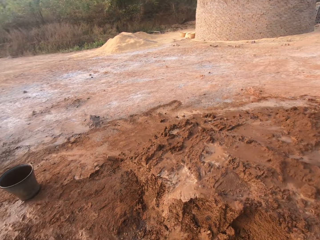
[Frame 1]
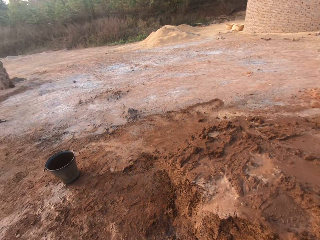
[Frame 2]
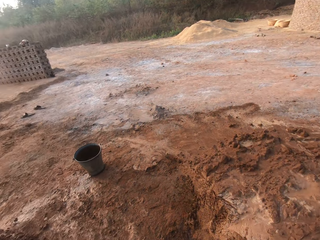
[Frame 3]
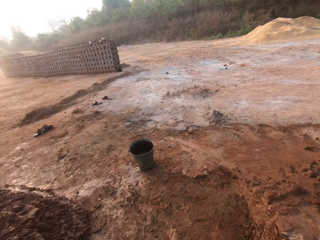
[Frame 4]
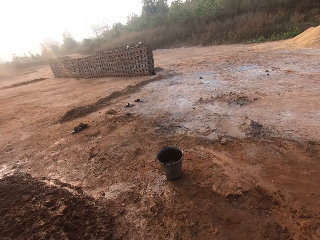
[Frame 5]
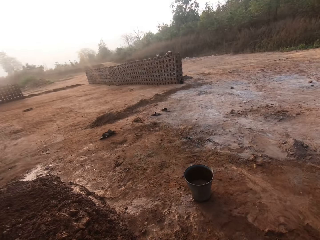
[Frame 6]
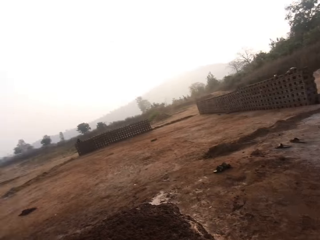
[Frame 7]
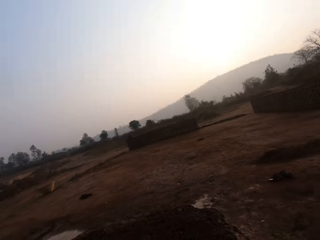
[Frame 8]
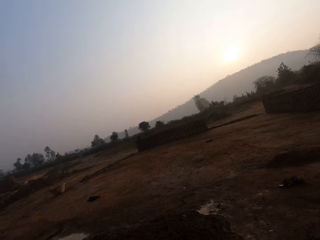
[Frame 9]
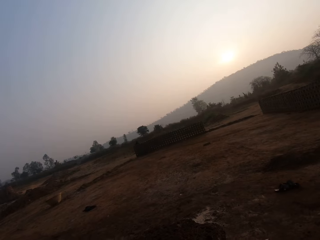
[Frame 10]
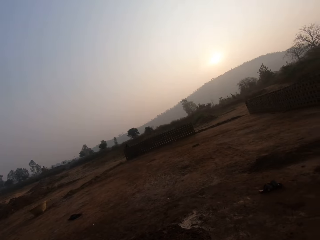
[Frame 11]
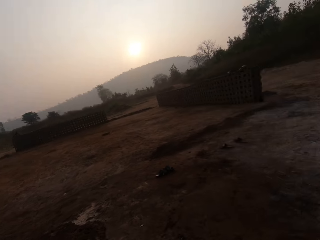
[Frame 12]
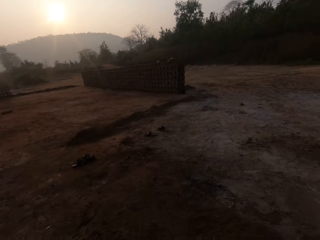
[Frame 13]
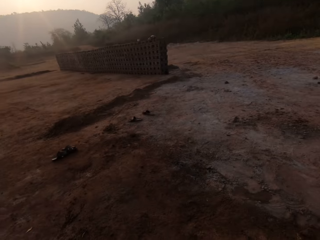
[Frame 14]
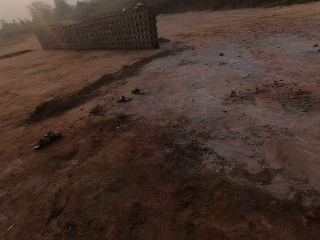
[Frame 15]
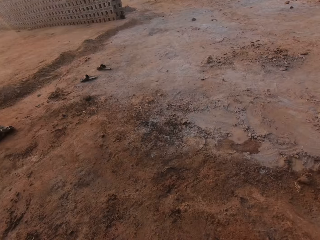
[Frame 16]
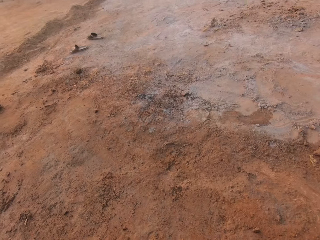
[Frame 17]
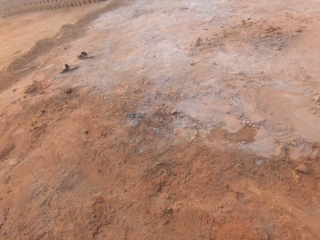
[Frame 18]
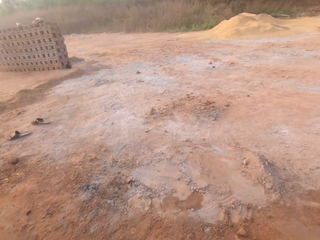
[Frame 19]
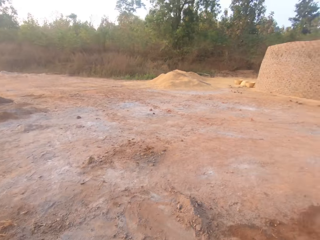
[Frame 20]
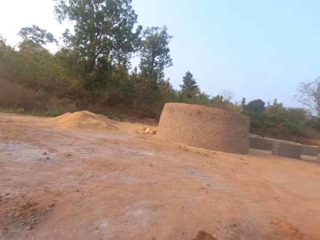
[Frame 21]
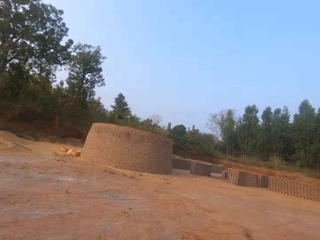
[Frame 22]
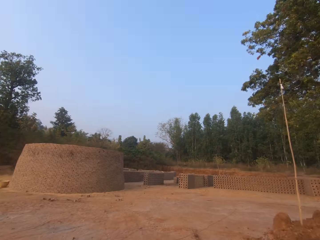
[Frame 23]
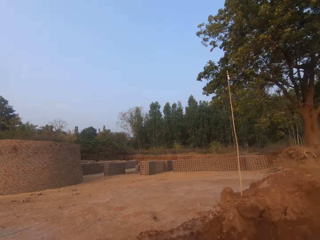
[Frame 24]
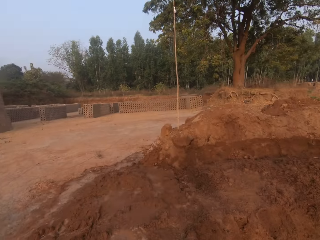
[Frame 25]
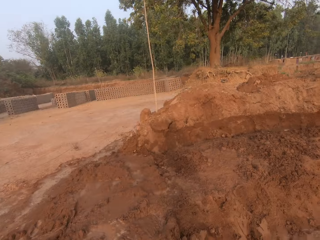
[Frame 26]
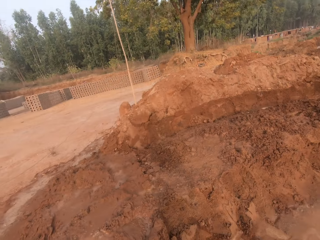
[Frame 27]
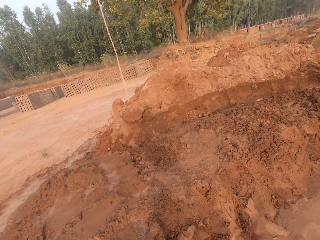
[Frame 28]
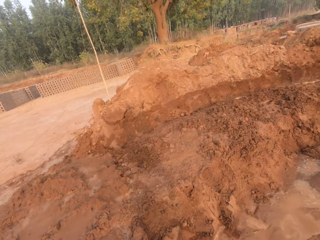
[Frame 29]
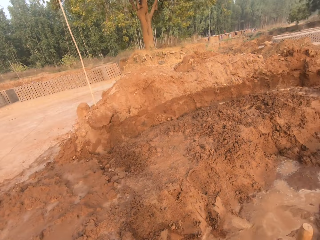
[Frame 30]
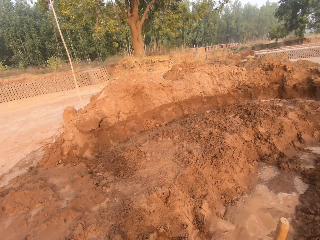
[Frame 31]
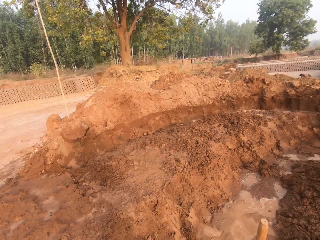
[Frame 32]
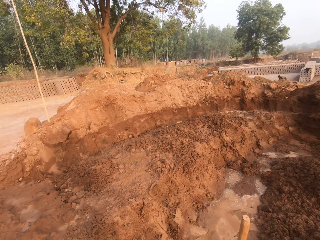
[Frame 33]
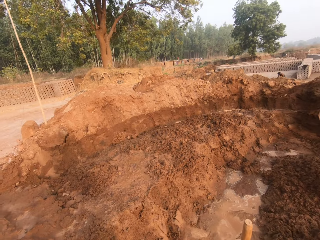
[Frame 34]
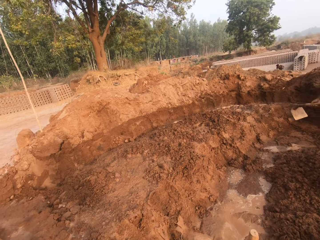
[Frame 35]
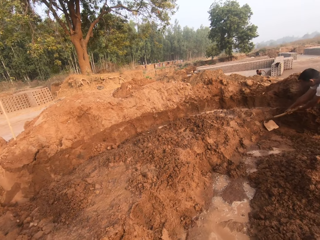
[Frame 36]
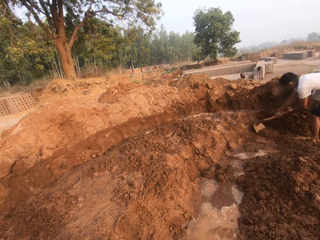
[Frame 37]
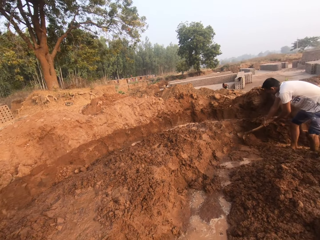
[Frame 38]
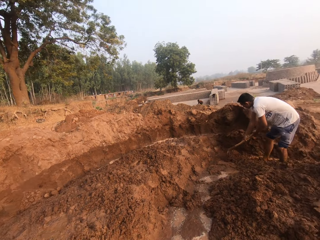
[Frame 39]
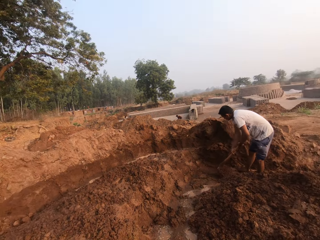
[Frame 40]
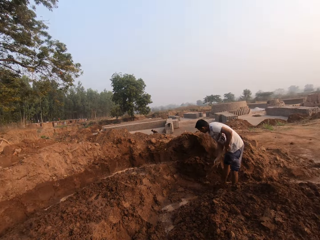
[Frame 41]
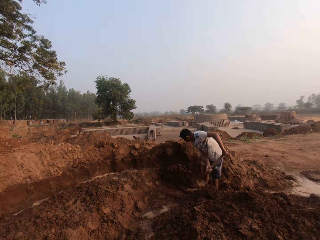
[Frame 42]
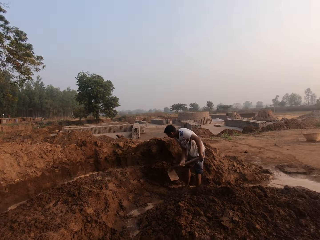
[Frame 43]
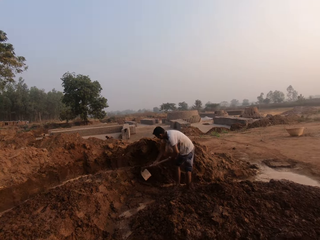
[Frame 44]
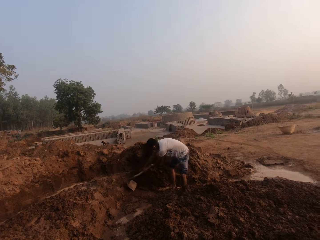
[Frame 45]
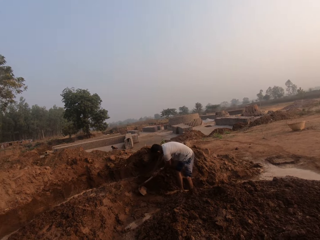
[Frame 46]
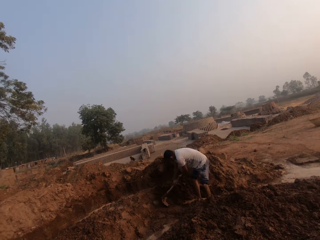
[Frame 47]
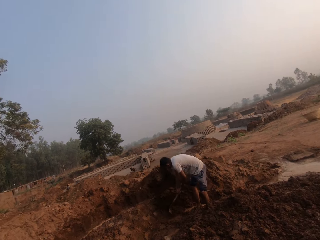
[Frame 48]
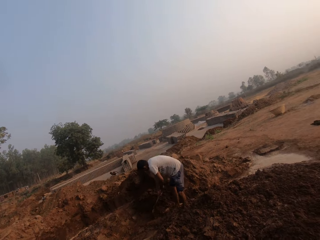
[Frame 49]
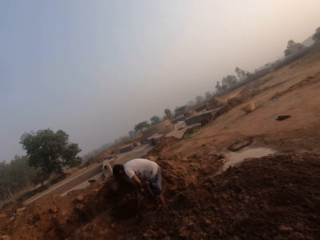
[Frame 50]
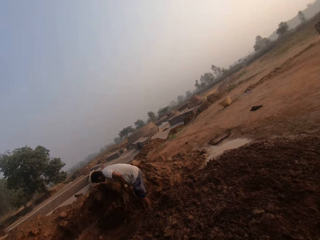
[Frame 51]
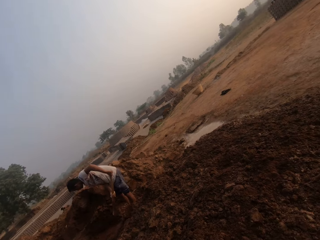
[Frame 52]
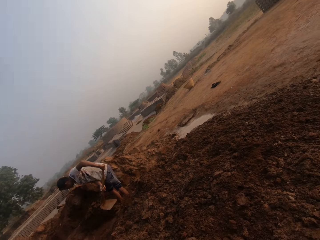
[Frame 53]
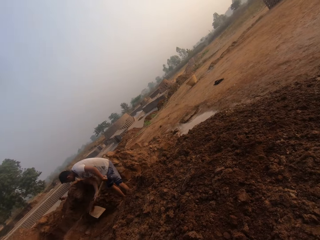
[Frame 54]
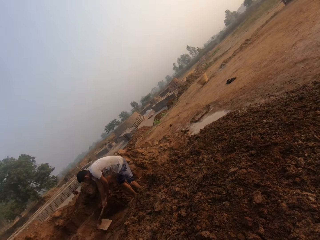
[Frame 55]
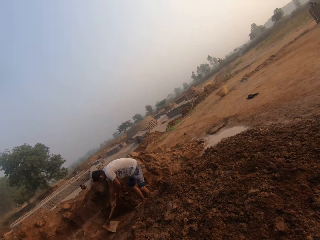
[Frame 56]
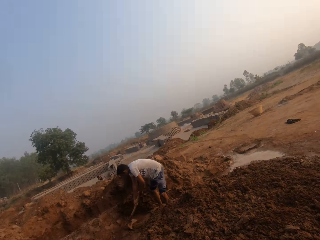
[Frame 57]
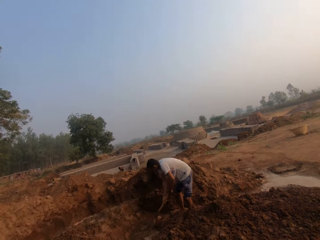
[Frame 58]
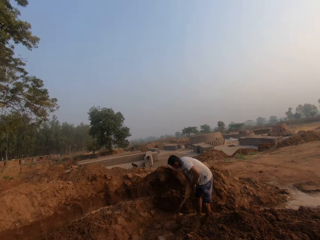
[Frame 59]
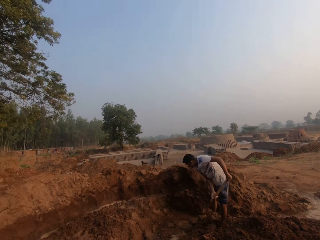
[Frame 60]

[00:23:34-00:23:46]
The camera wearer walks around the ground. A man digs the floor with the hoe in both hands. The camera wearer walks around the ground again.

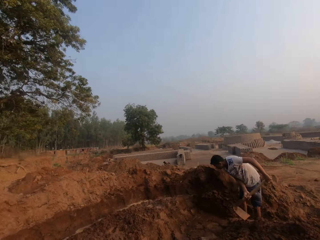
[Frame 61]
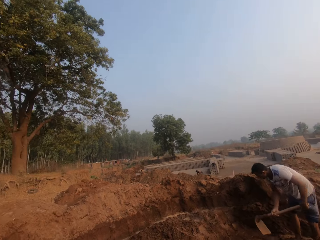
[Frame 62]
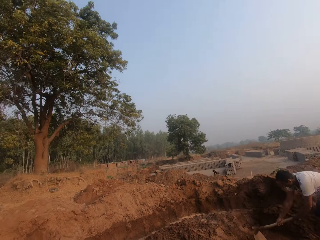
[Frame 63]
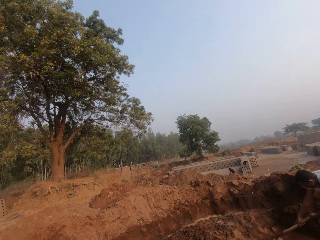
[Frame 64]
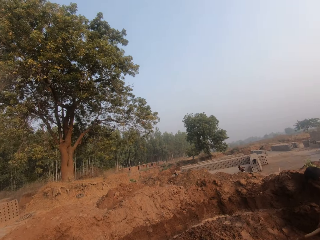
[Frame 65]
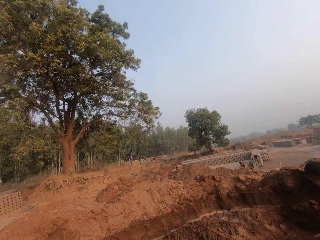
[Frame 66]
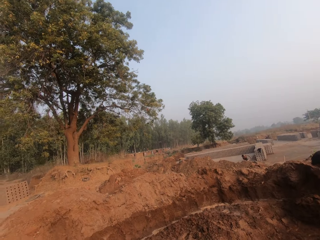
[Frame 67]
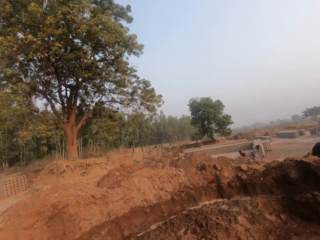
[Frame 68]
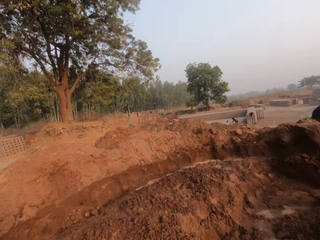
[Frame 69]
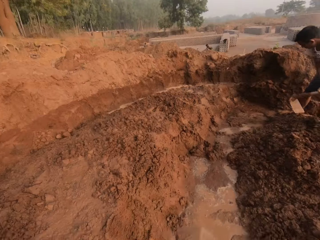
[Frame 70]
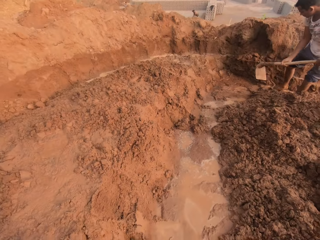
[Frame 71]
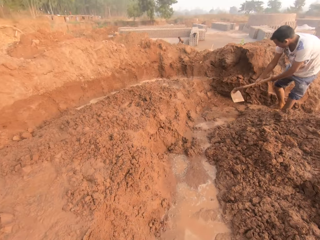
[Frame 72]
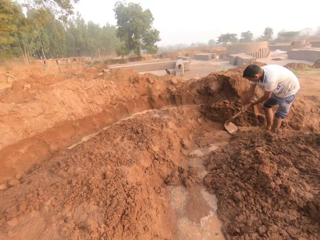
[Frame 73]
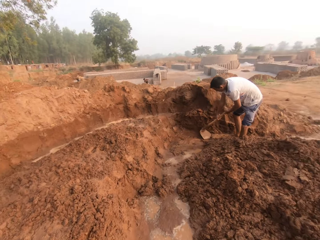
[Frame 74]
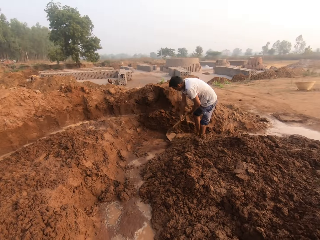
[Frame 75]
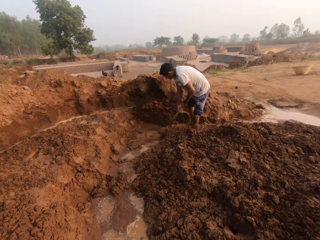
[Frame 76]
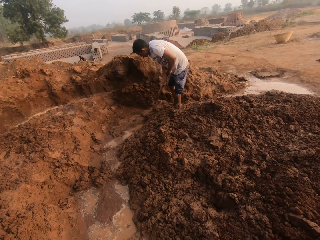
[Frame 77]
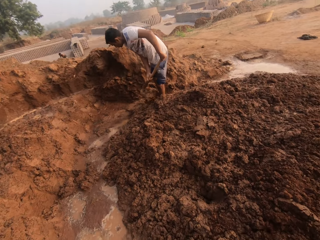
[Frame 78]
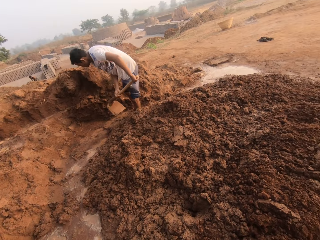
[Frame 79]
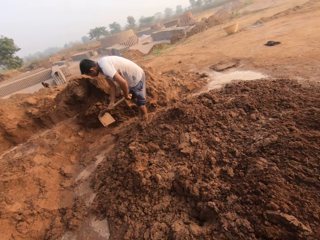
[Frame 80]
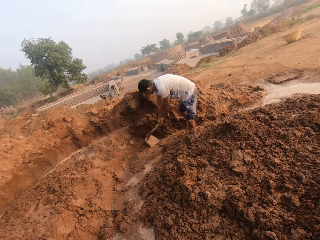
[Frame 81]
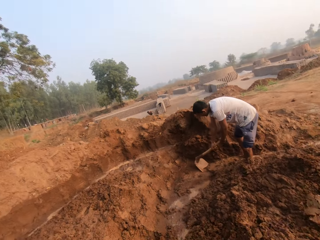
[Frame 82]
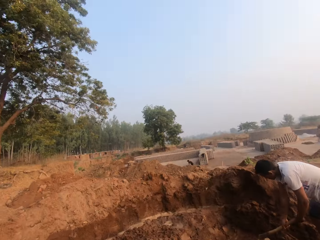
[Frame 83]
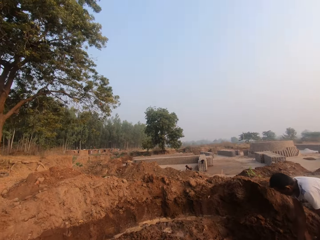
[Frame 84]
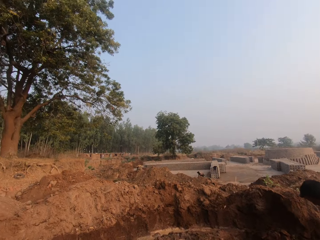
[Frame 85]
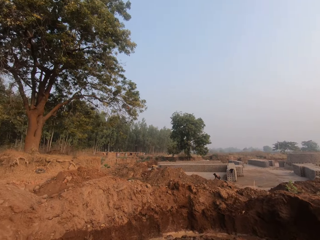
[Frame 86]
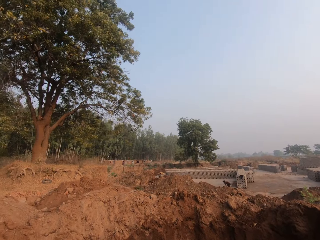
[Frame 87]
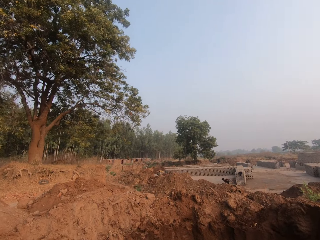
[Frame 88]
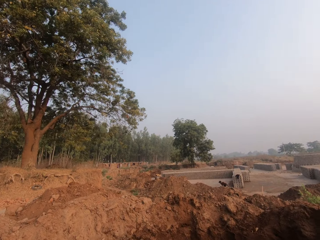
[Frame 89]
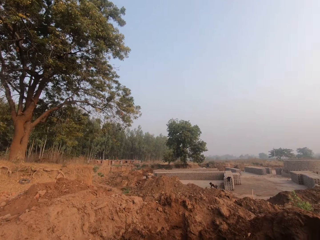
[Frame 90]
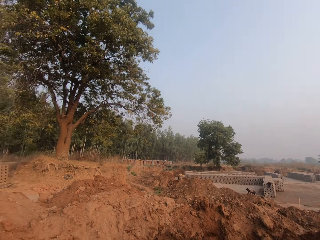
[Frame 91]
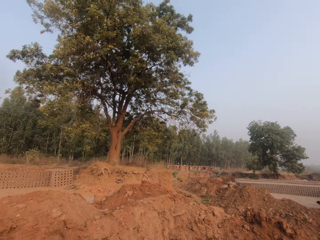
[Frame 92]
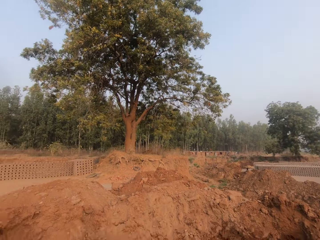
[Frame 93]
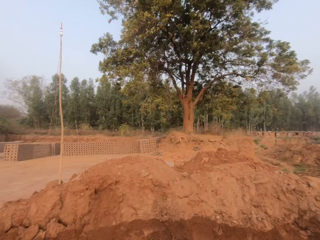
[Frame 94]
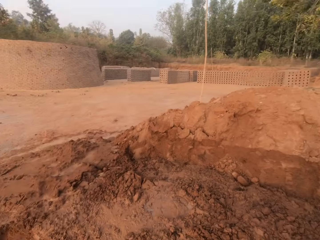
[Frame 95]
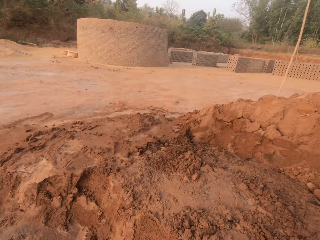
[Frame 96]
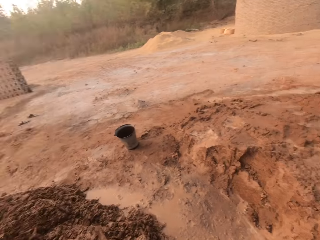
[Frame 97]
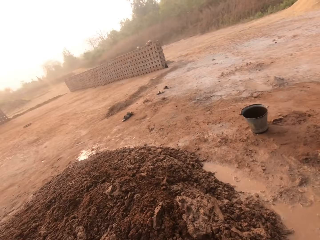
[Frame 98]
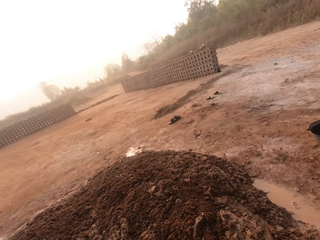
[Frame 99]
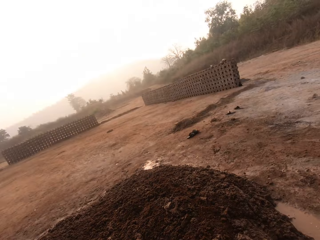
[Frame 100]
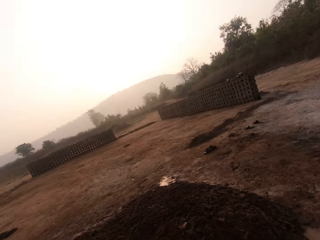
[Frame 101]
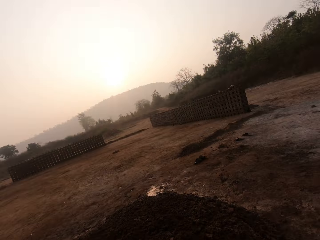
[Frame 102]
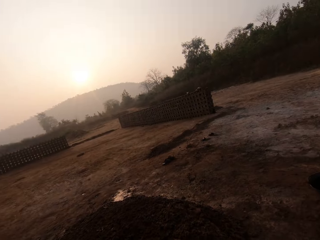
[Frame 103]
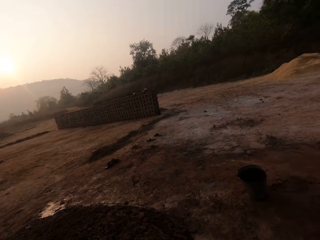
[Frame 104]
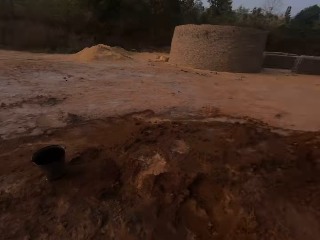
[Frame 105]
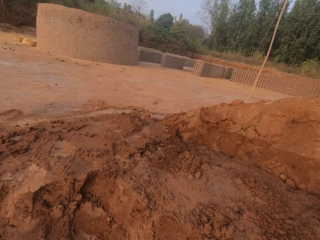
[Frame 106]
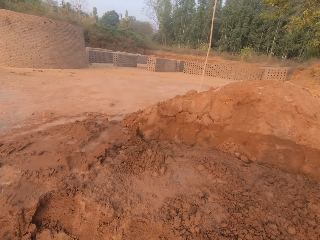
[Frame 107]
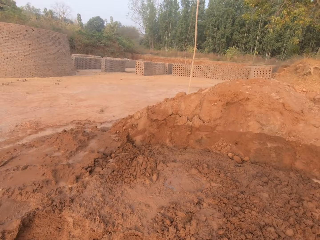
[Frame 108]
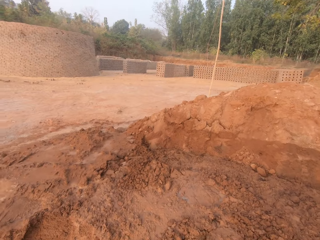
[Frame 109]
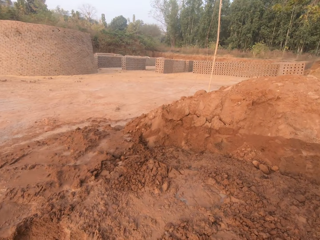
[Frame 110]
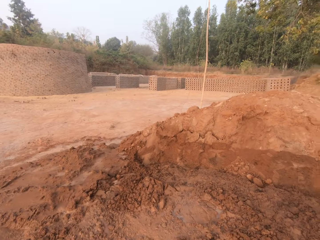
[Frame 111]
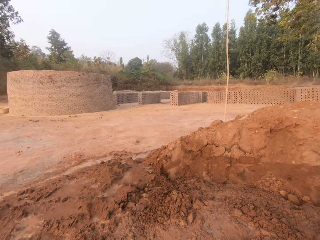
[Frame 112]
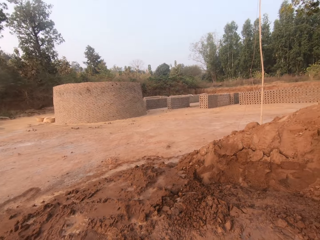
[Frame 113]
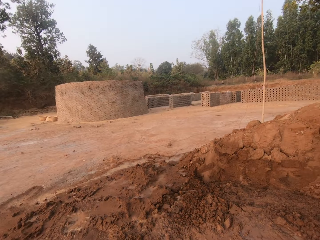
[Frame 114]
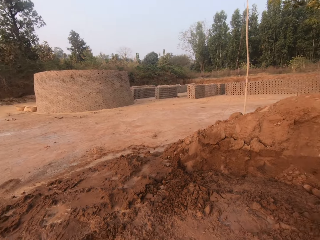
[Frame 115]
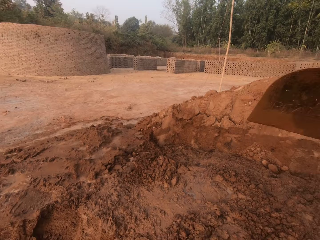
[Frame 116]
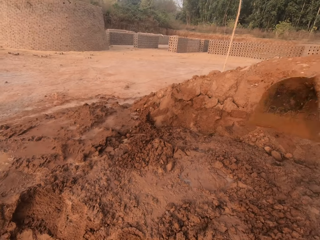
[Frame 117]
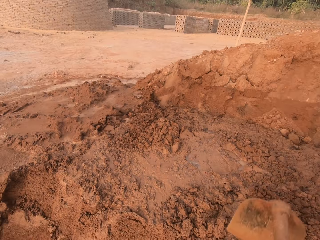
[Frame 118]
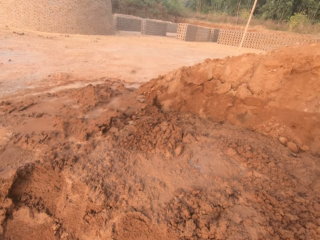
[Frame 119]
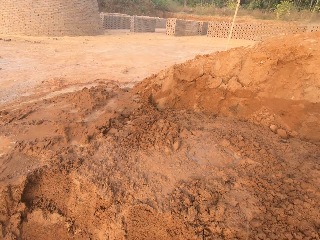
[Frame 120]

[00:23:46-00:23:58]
The camera wearer interacts with the man. They dig the floor with the hoe in both hands.
